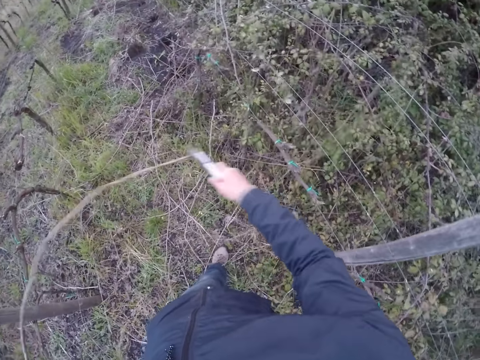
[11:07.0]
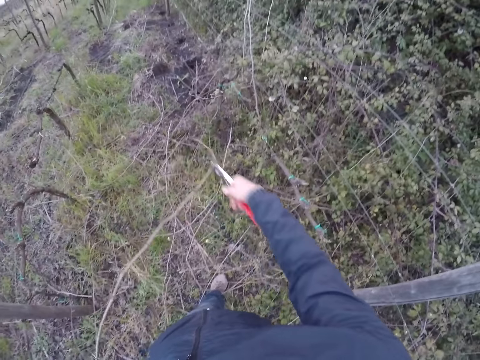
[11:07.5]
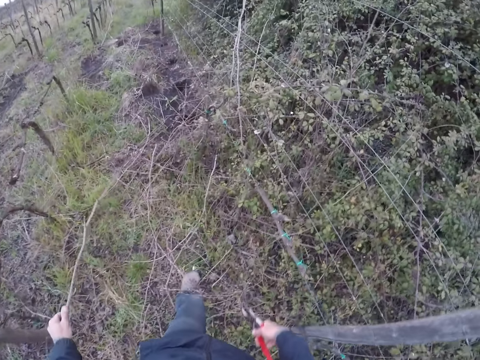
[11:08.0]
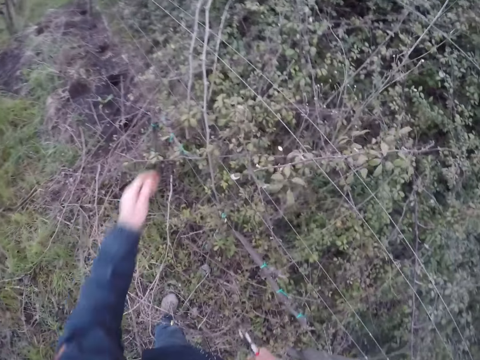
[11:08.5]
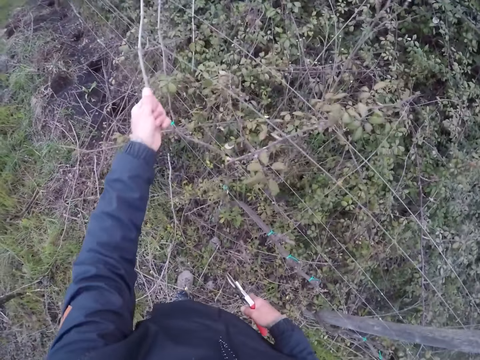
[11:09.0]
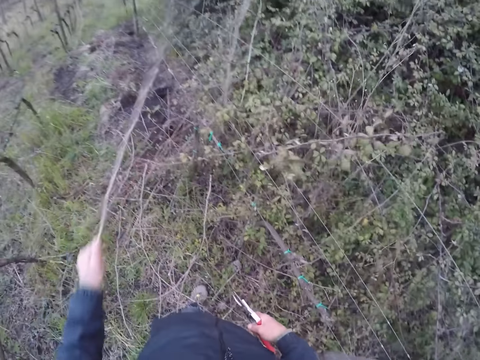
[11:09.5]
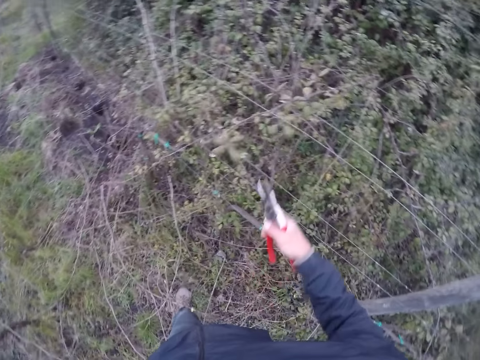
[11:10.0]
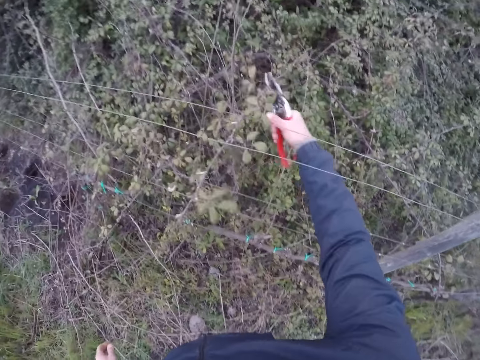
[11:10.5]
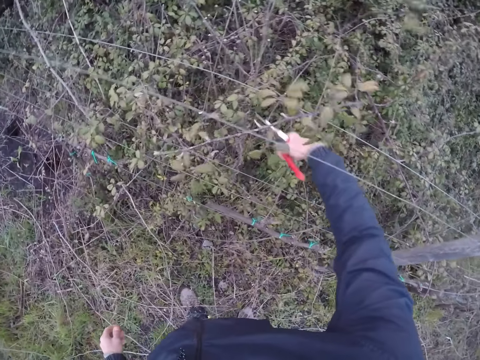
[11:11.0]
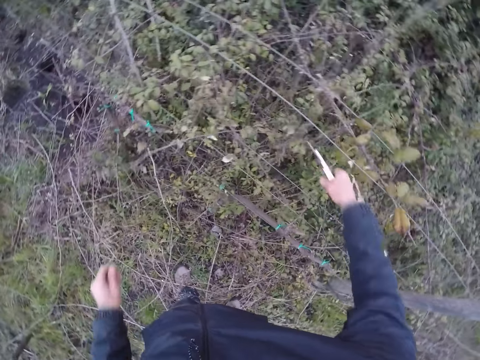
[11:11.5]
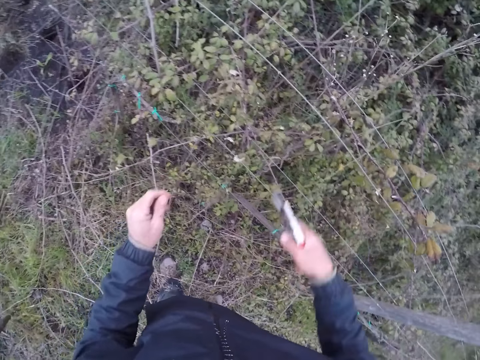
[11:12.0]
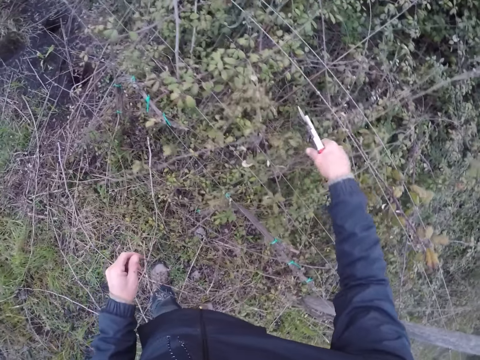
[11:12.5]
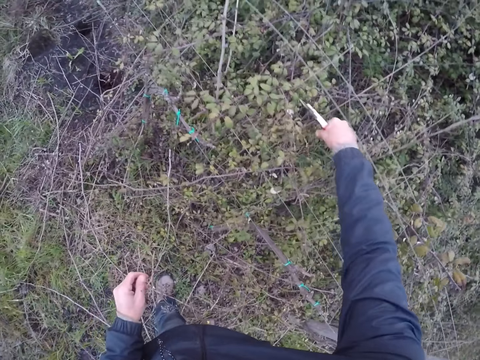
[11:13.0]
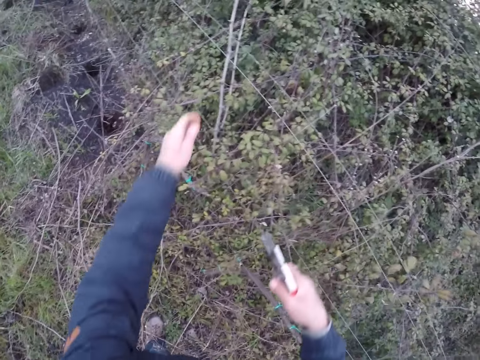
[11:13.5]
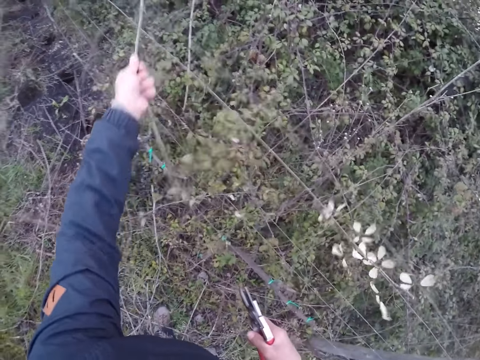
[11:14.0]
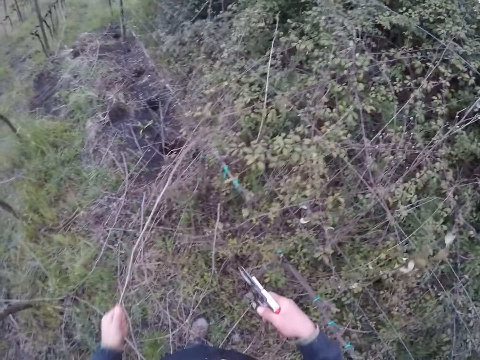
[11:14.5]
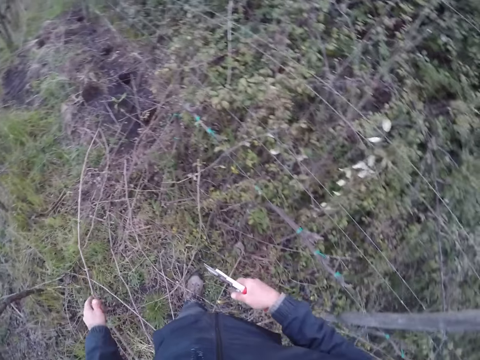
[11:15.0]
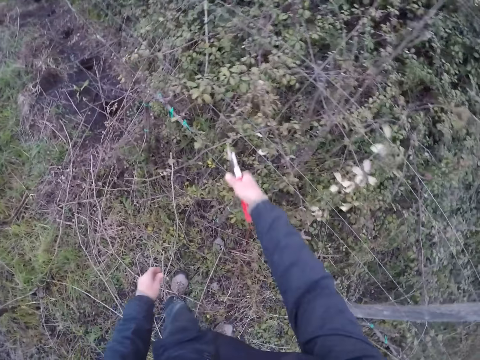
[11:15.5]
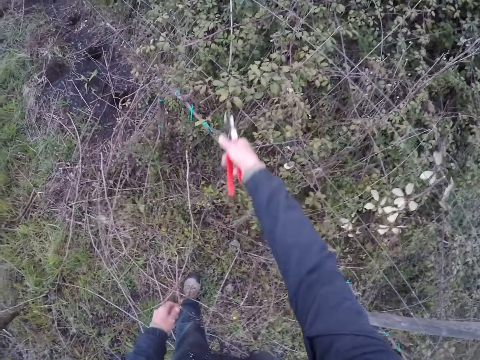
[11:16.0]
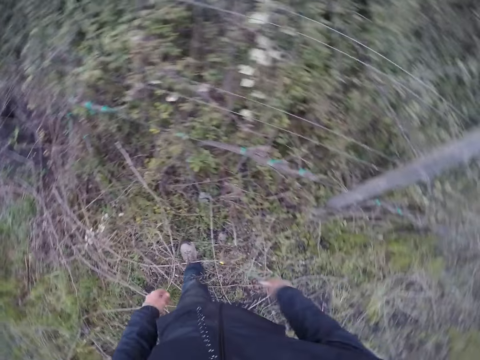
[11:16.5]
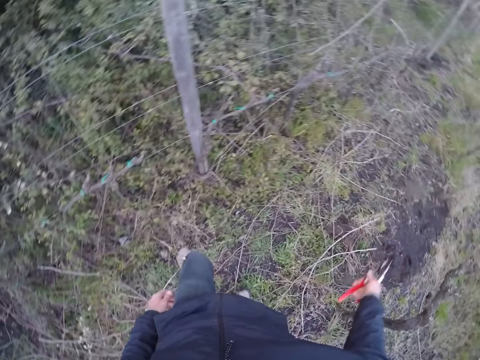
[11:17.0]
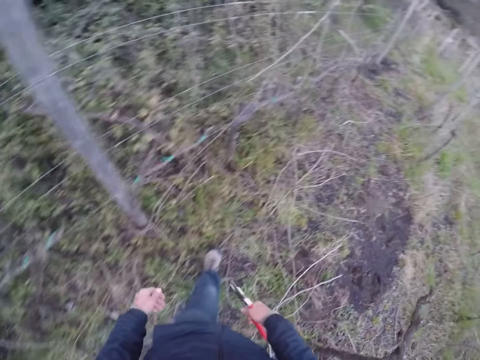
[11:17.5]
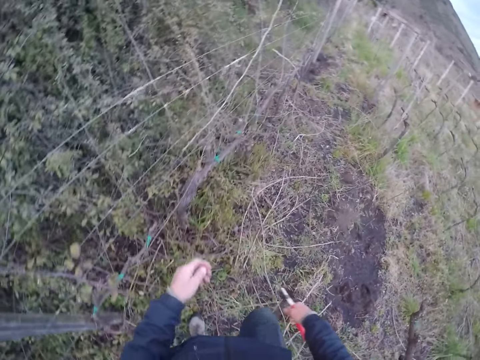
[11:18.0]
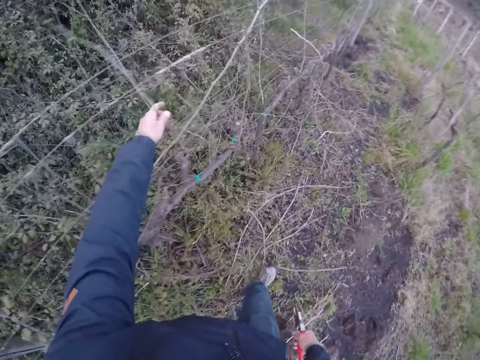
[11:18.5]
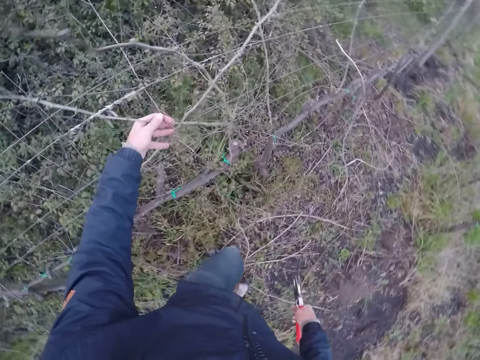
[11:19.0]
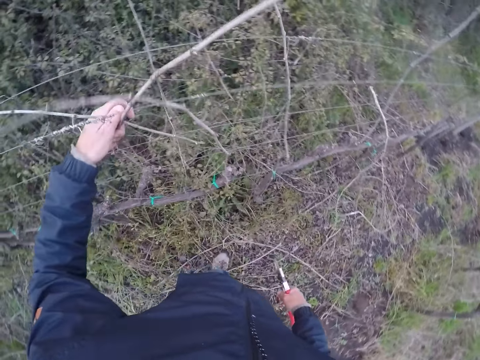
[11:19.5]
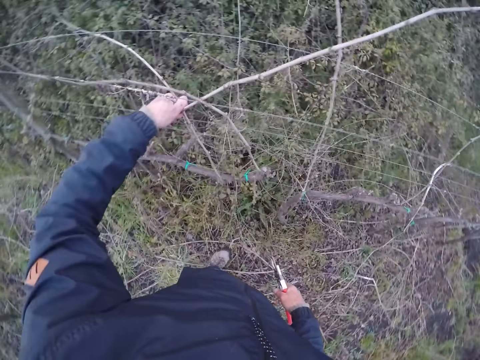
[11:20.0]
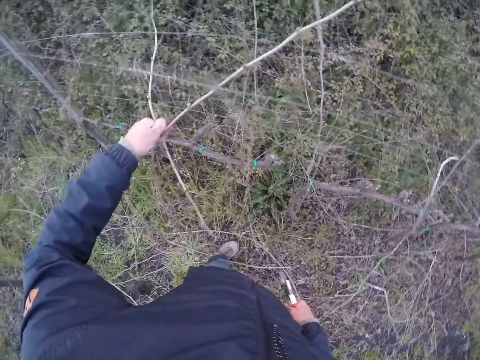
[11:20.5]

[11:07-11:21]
The camera wearer cuts a twig with the pruning shear in his right hand. He drops the twig on the ground with his left hand. He pulls a twig with his left hand. He throws the twig to the ground with his left hand. He cuts some branches with the pruning shear in his right hand. He pulls a twig with his left hand. He drops the twig on the ground with his left hand. He trims some branches with the pruning shear in his right hand. He pulls down some twigs with his left hand.

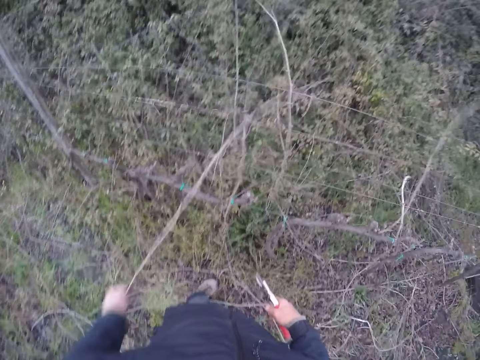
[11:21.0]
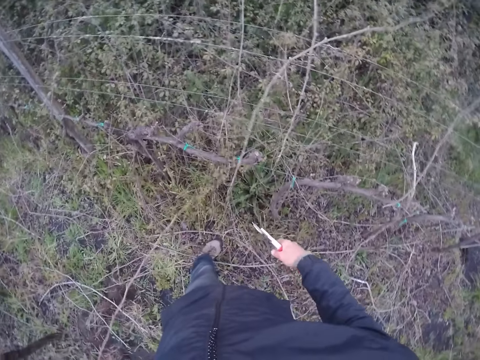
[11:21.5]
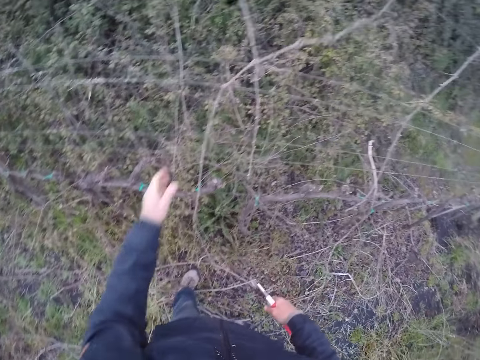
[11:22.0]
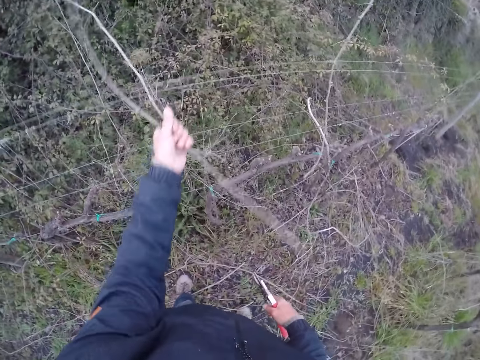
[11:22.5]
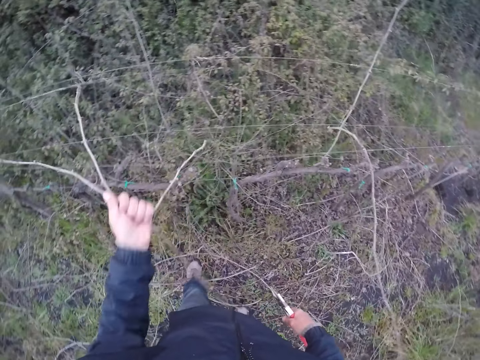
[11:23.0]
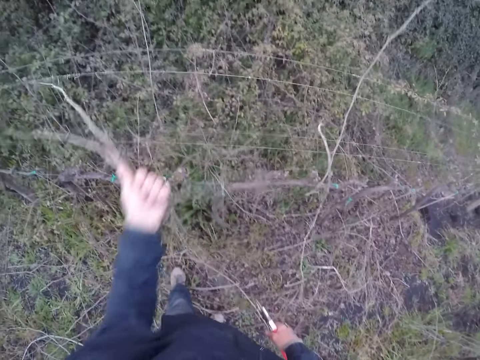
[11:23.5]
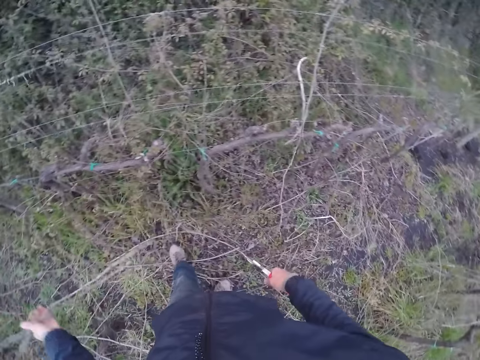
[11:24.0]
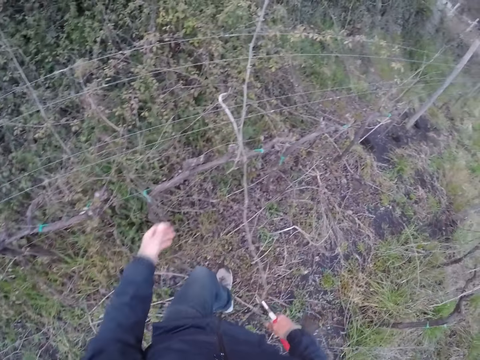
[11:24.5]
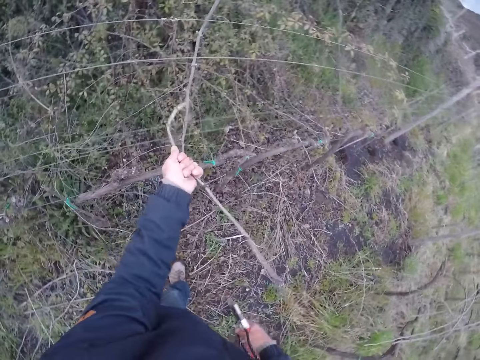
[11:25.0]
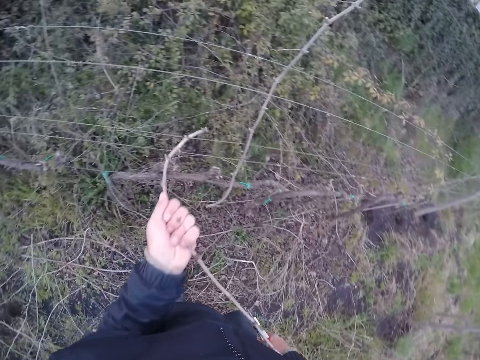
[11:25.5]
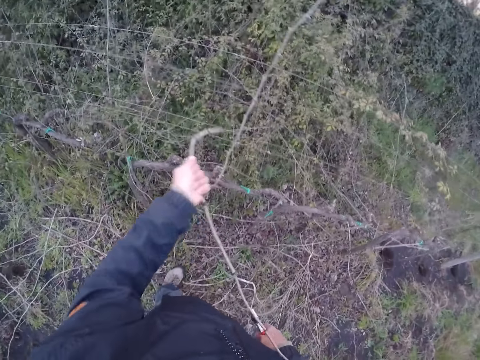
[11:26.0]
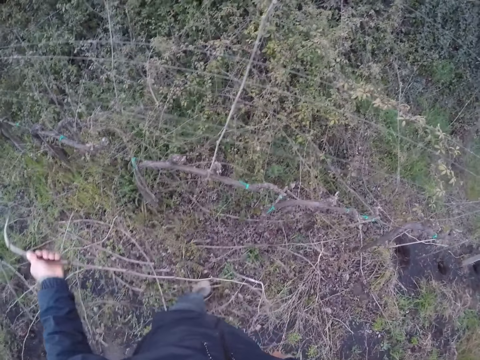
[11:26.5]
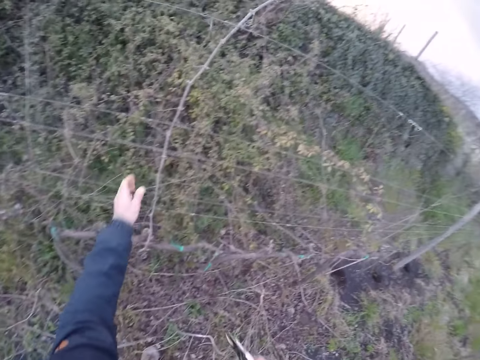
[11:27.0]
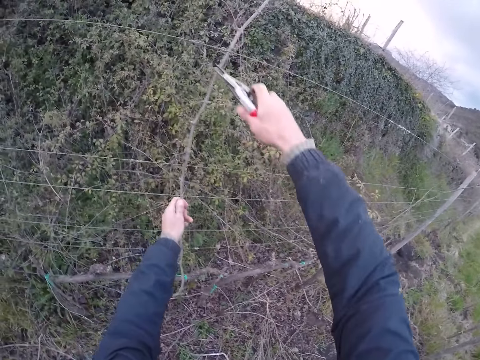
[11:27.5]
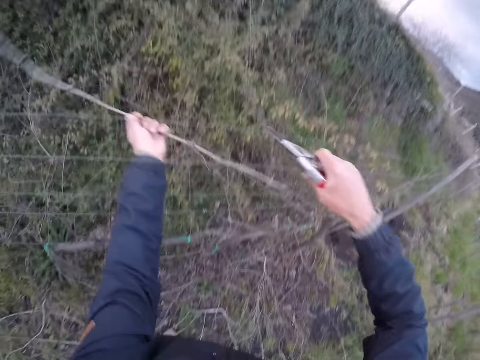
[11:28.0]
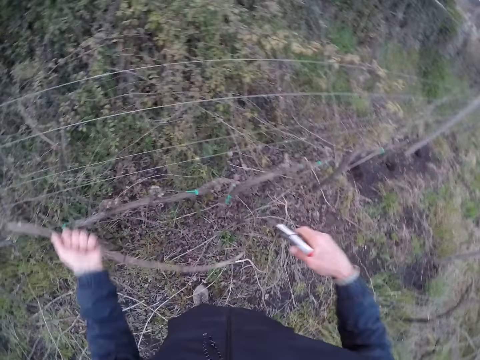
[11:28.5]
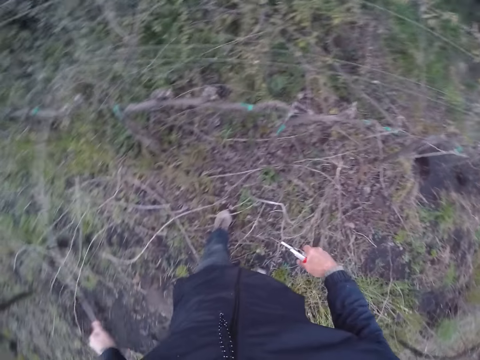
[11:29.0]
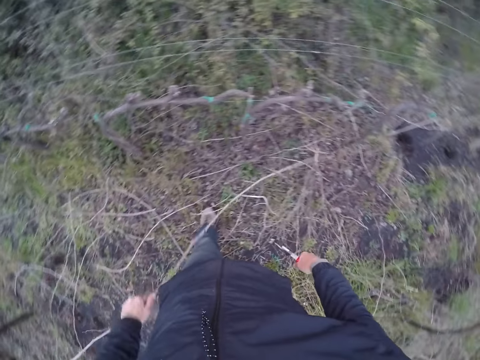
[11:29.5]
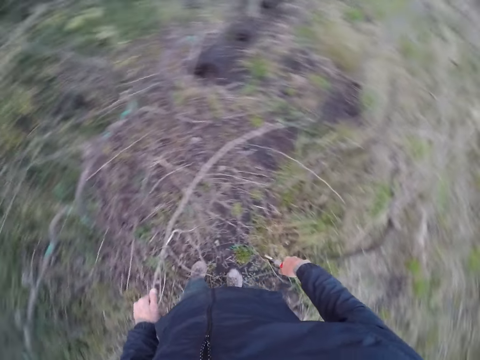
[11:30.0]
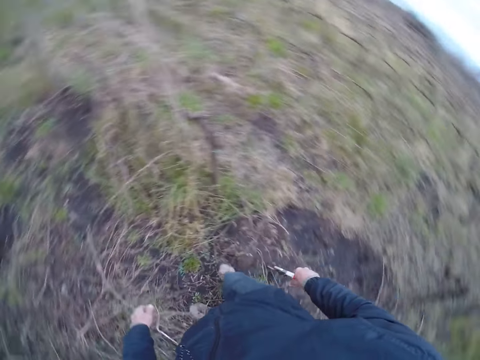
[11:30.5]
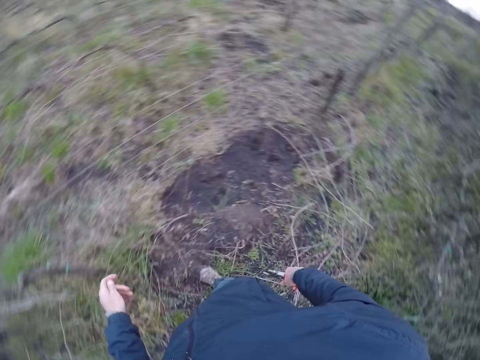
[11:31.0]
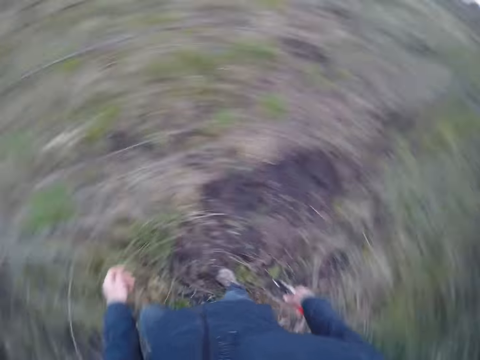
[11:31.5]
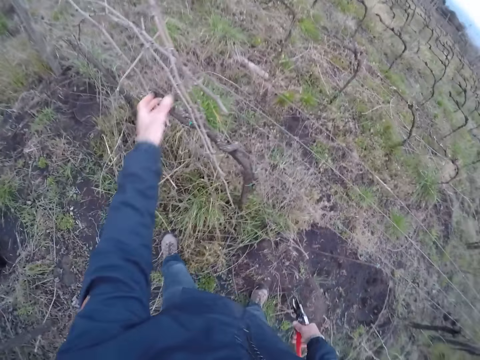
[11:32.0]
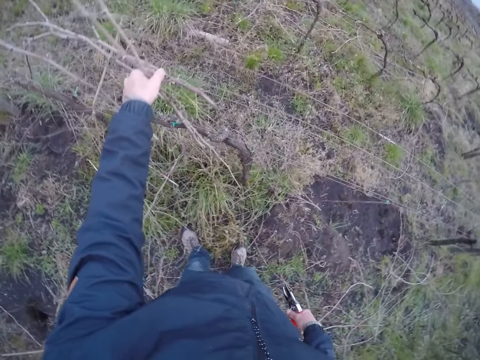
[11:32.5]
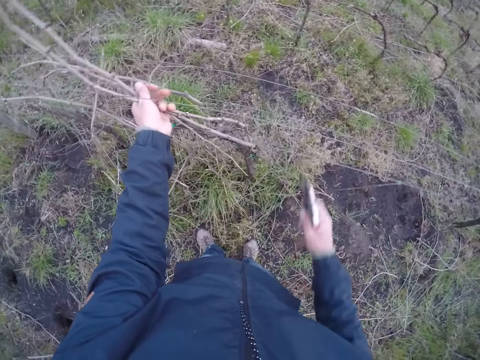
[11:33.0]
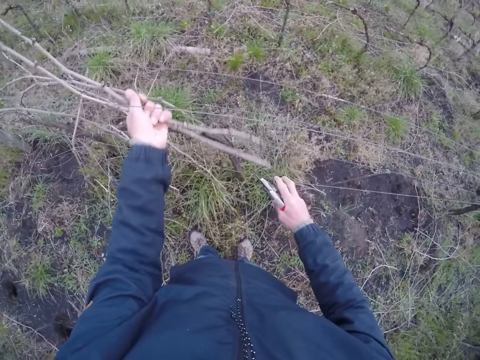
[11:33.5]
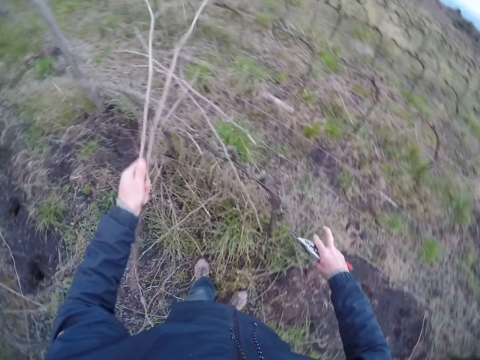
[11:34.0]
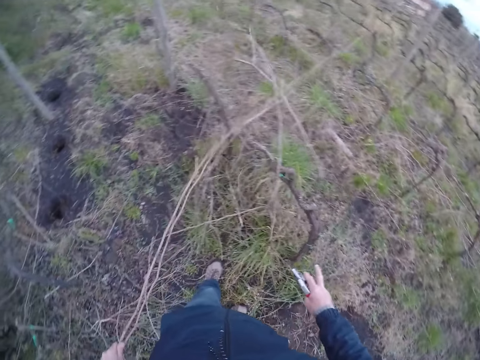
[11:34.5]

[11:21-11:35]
The camera wearer pulls down some twigs with his left hand. He pulls down a twig with his left hand. He pulls a twig with his left hand. He cuts a twig with the pruning shear in his right hand. He drops the twig on the ground with his right hand. He looks around the area. He pulls some twigs with his left hand. He cuts wood from the fence. He pulls a wire with his right hand.
